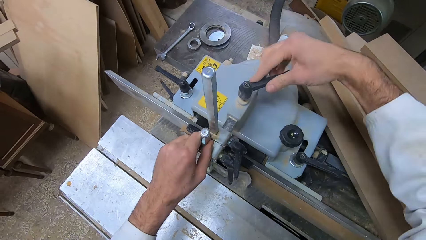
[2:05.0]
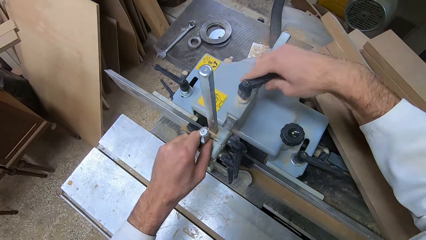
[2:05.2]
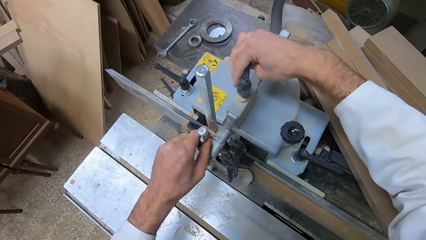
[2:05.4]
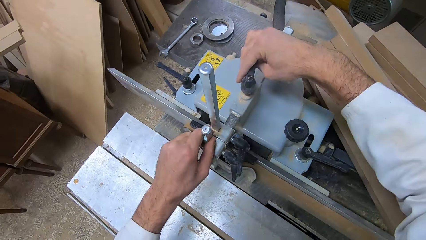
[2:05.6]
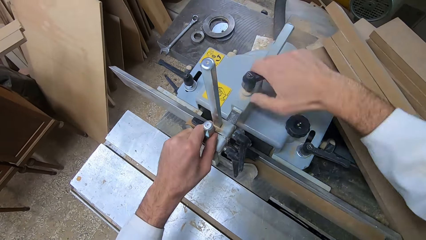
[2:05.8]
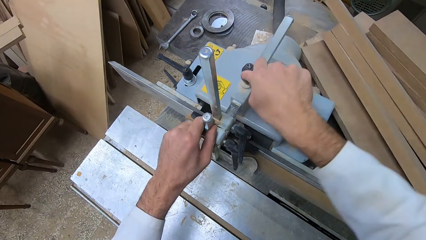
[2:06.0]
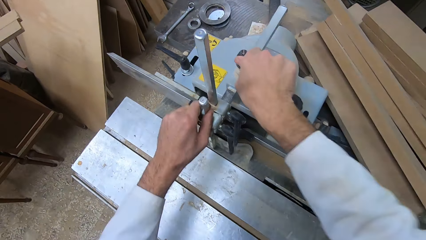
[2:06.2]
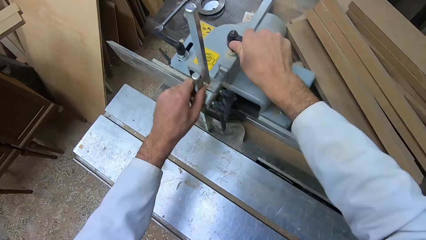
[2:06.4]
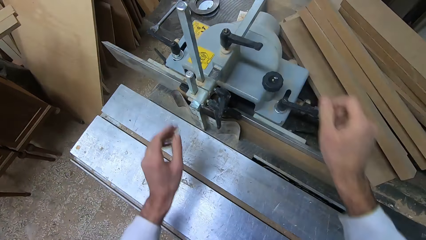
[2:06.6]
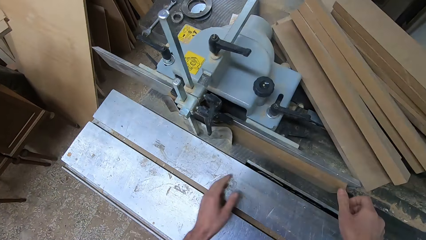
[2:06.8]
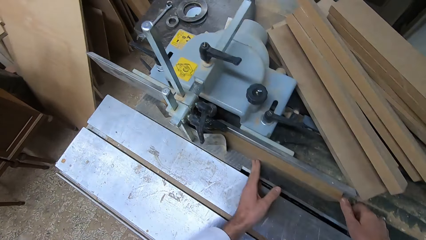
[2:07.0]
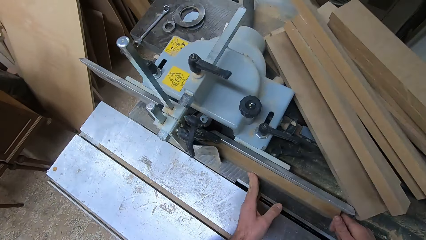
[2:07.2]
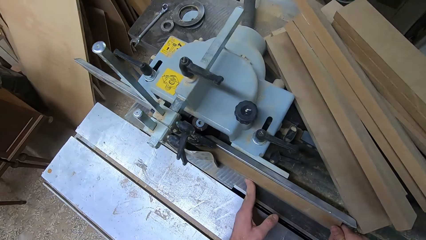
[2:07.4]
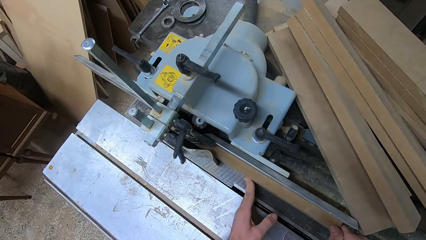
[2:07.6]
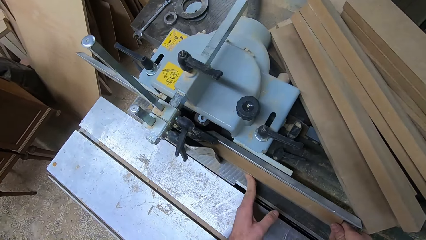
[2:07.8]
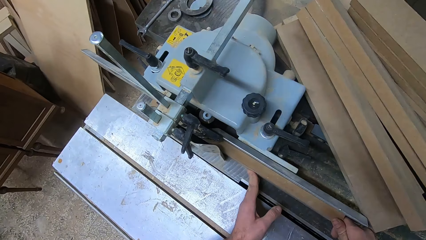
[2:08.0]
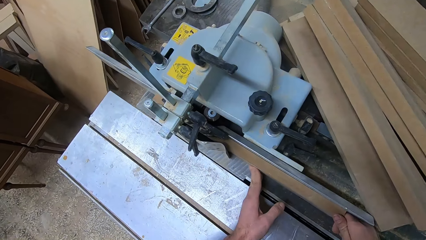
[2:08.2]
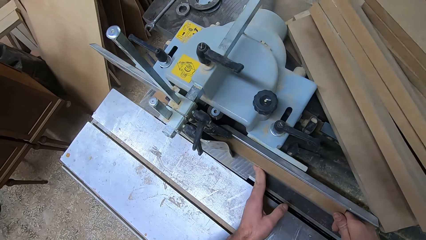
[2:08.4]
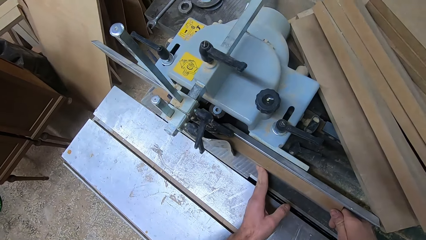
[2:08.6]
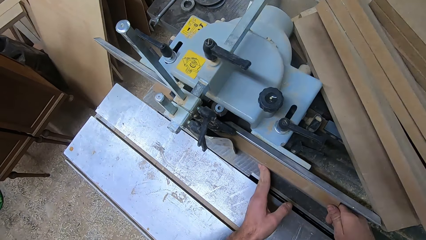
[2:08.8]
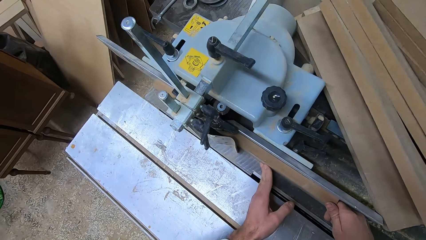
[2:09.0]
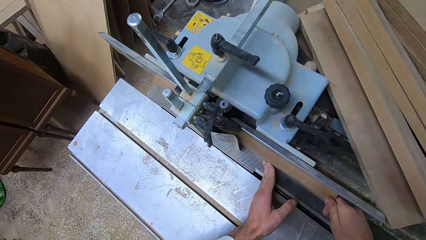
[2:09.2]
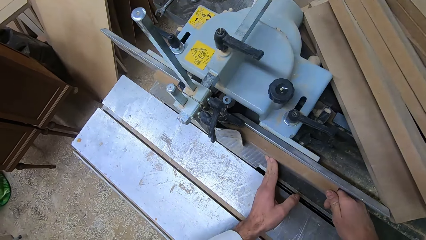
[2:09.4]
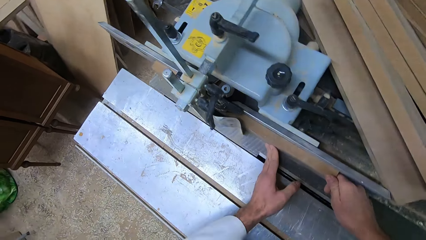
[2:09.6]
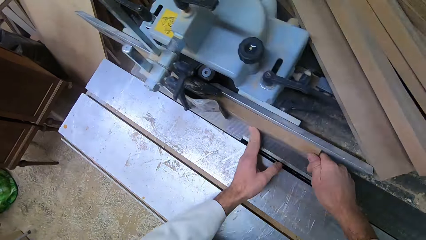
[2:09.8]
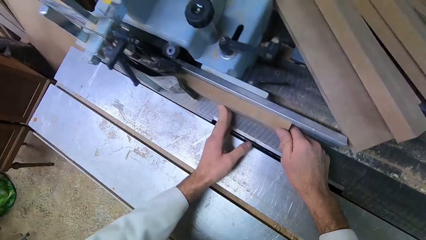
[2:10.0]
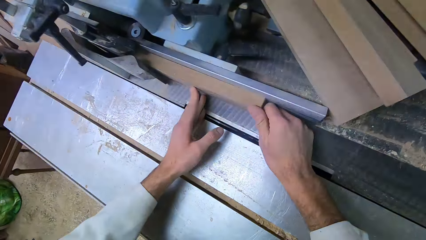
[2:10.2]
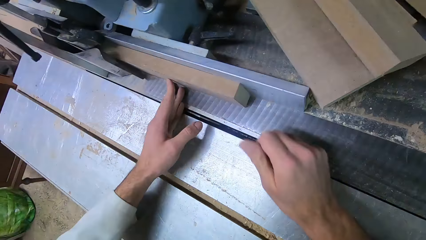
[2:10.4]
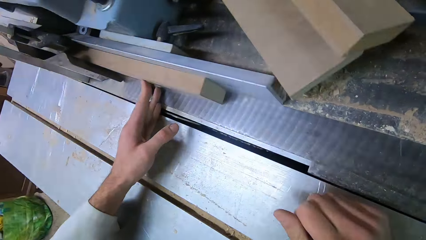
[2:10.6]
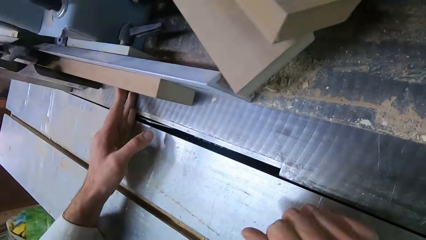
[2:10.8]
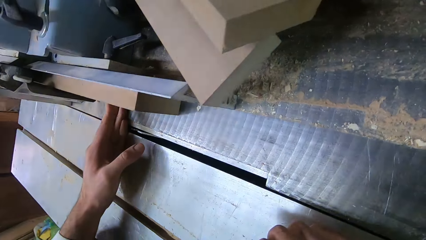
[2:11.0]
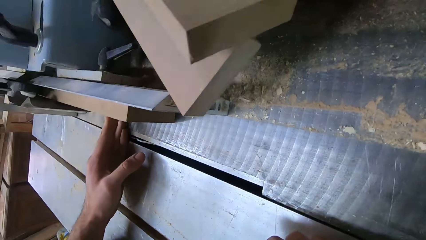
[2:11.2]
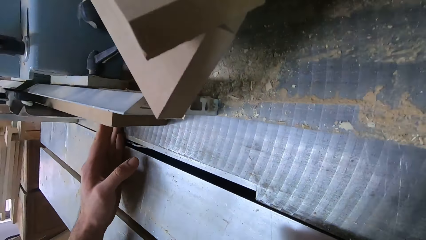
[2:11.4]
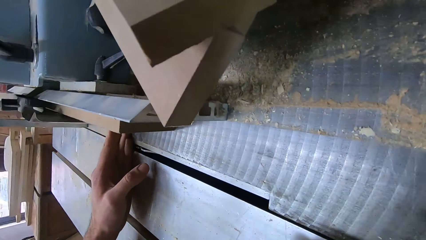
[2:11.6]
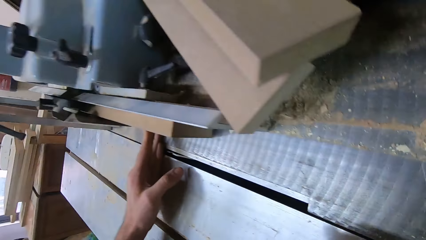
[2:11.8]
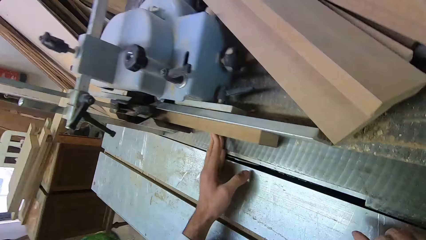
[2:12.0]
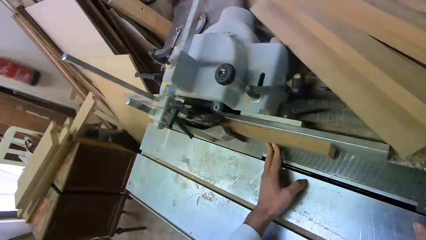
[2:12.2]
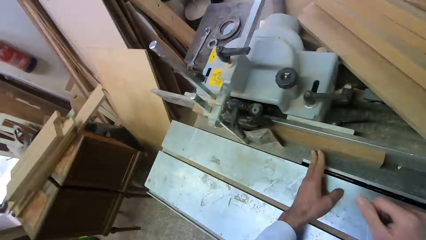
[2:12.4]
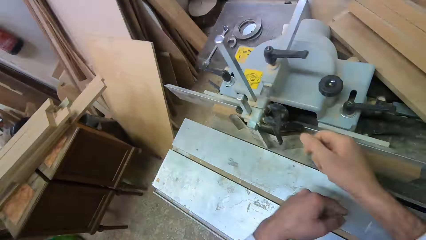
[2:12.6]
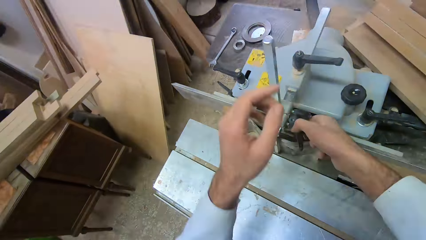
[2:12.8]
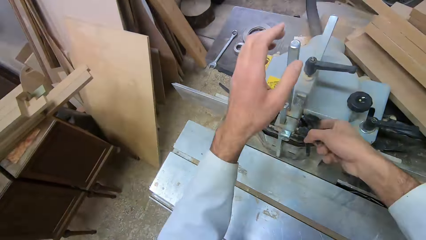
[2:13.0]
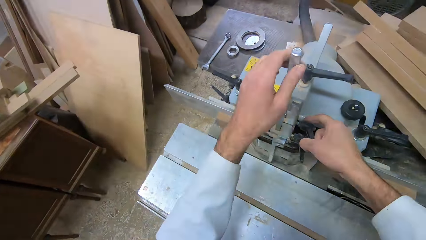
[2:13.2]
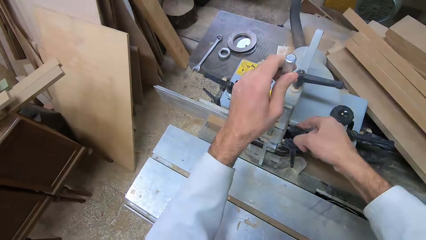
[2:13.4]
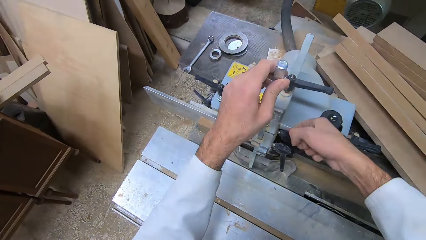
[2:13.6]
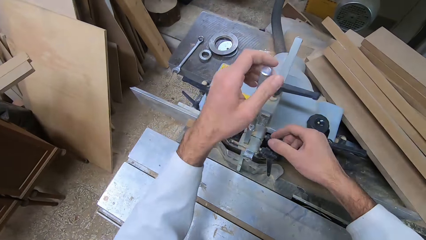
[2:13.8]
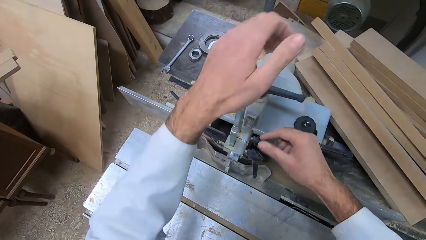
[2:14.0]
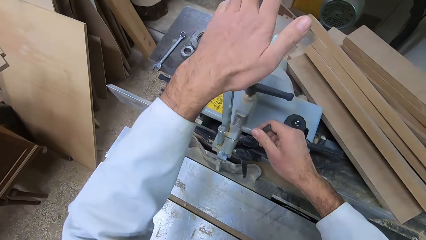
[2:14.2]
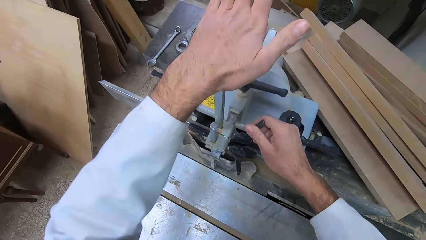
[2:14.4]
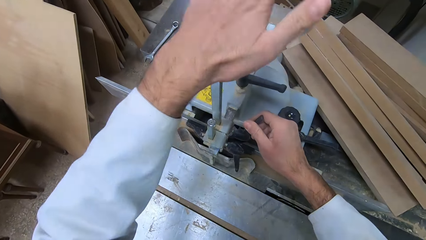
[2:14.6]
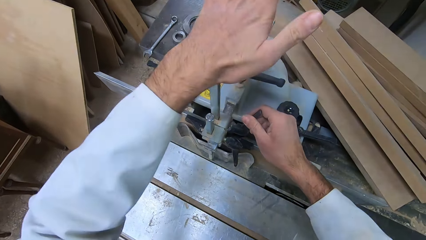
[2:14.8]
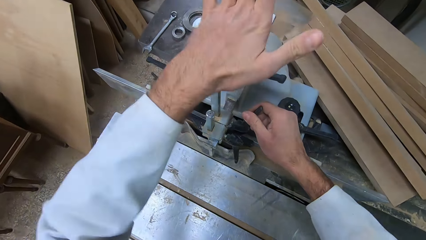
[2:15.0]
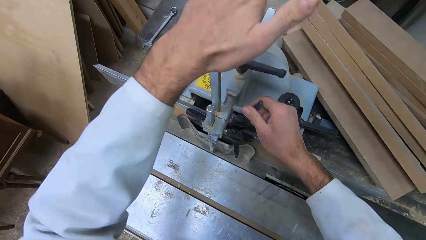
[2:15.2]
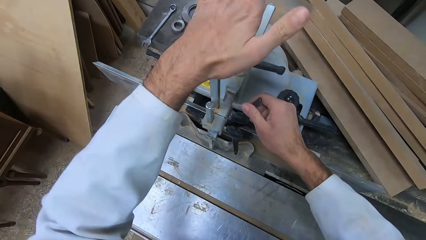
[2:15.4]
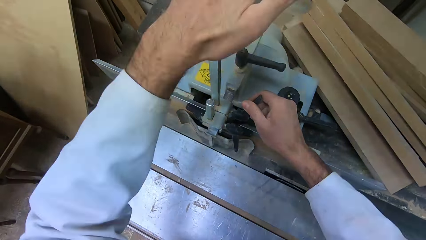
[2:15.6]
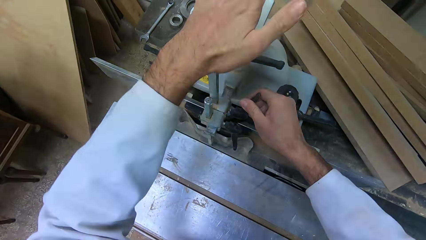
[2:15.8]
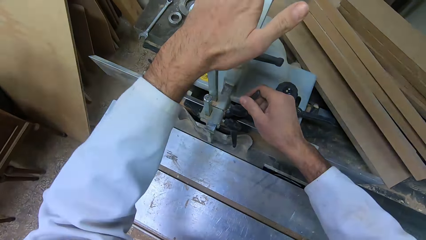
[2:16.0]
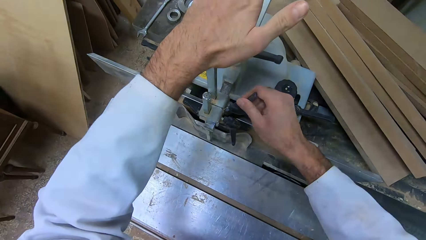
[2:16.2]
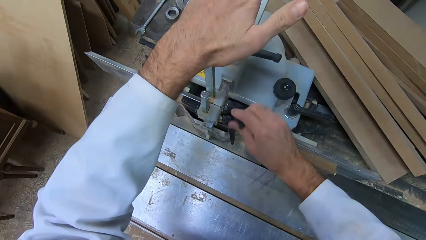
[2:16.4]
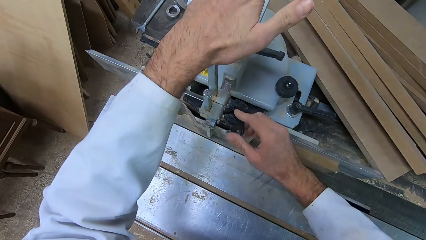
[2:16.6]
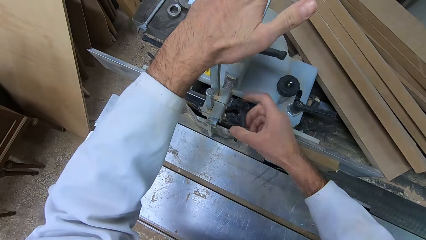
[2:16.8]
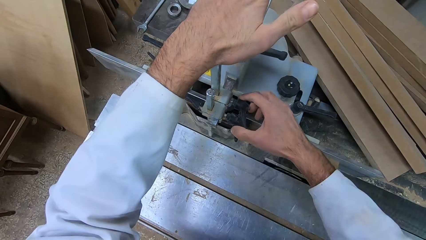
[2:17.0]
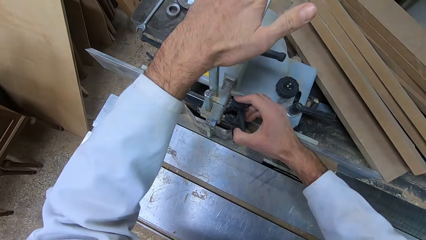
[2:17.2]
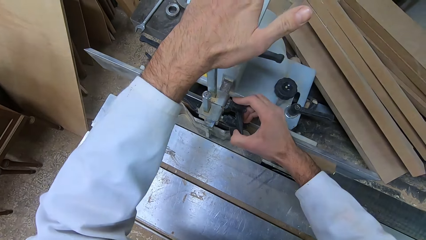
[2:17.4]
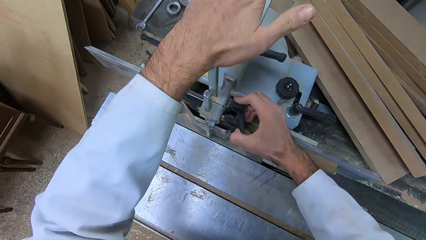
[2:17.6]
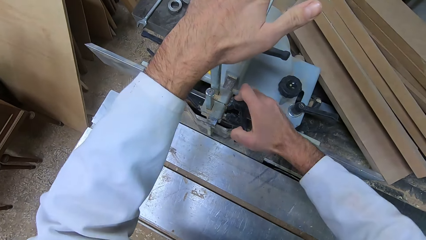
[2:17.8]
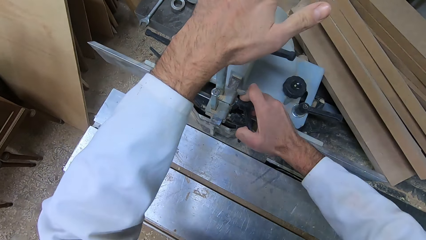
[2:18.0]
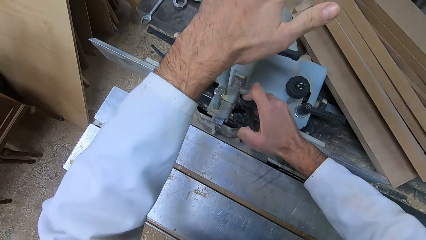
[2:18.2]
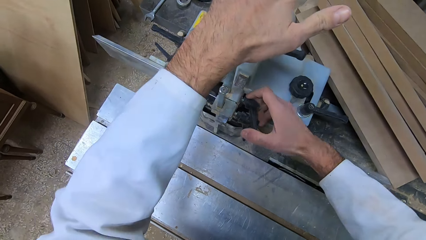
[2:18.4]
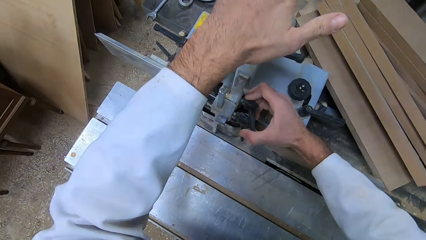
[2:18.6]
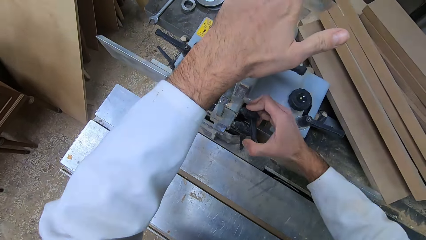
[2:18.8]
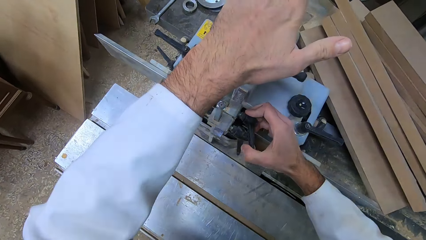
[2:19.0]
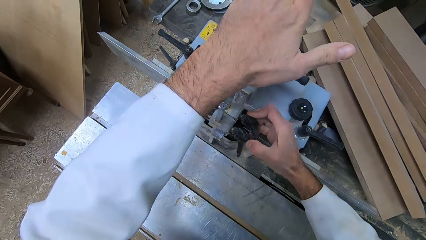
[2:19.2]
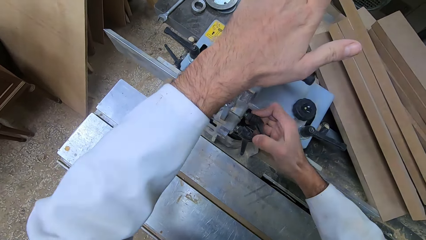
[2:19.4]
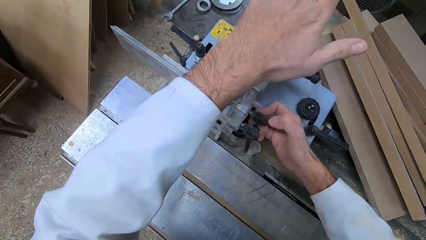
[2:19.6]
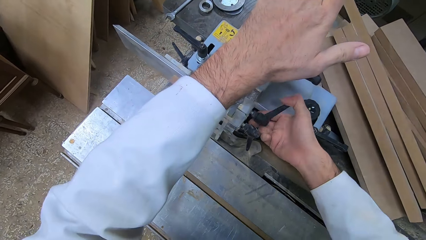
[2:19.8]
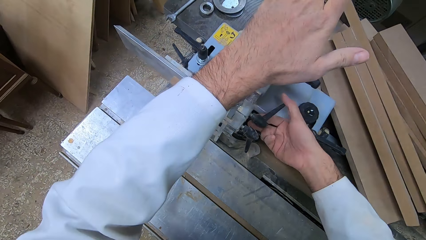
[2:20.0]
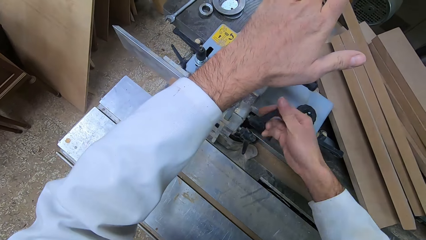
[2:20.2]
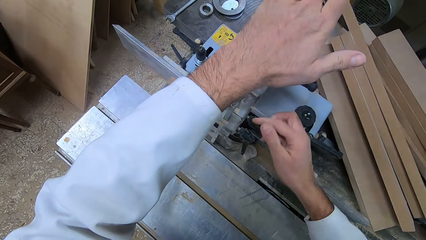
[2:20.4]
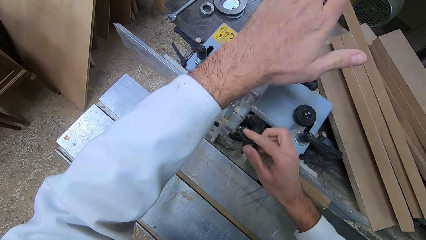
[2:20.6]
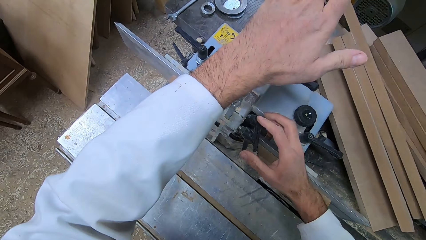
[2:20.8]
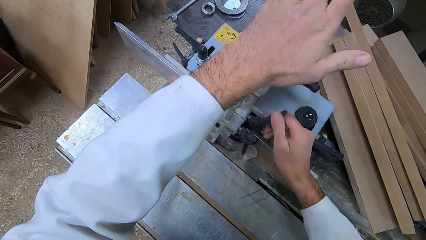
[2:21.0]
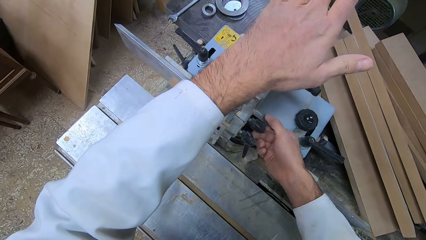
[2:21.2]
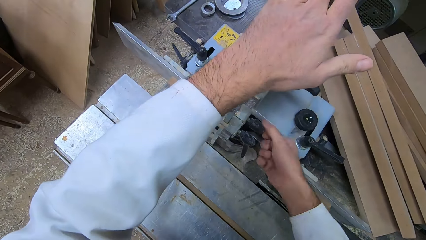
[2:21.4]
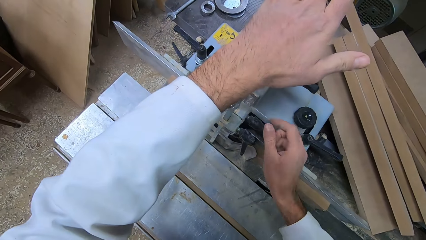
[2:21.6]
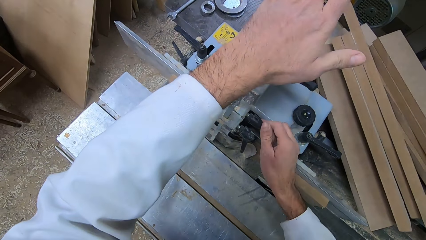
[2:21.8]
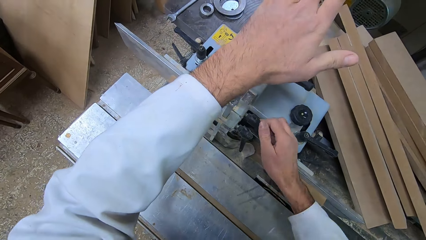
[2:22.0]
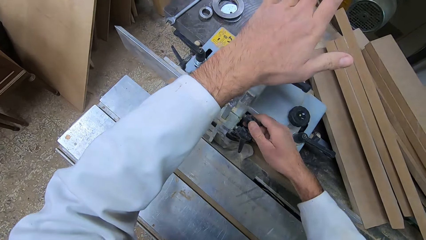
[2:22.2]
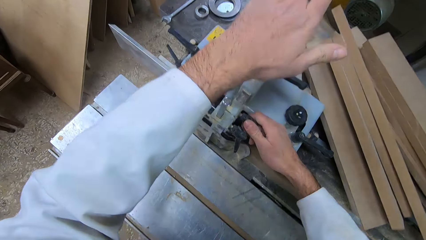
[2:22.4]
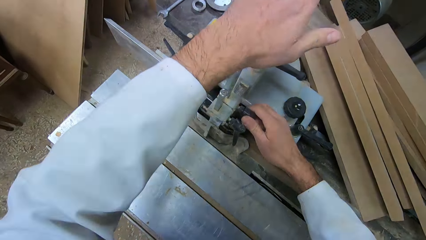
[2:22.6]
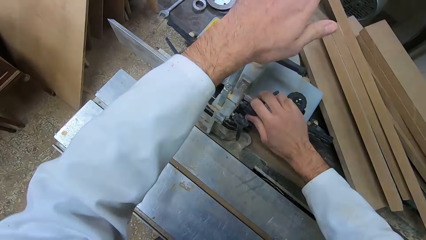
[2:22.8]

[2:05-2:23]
The camera wearer pushes the wood against the smoothing machine. He holds the wood with his hand. He loosens the blade with the right hand. He hits a part of the machine with the left hand. He holds the knob. He tightens the knob. He tightens the knob again.
